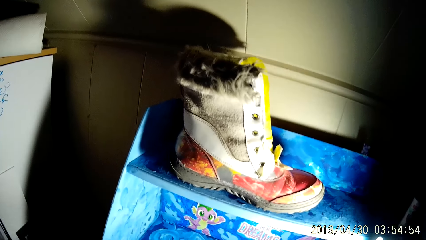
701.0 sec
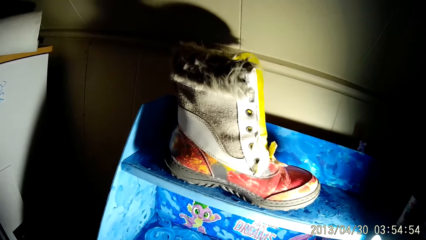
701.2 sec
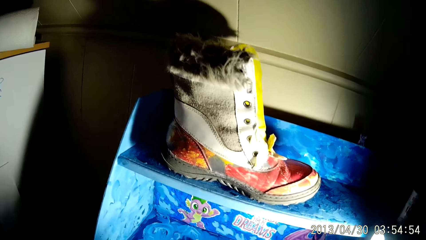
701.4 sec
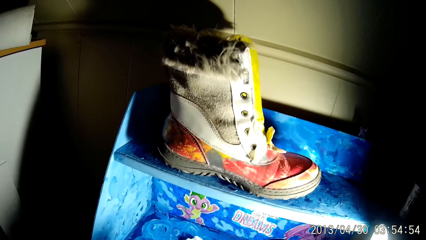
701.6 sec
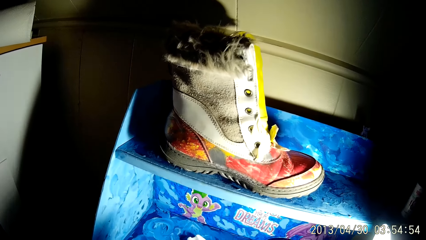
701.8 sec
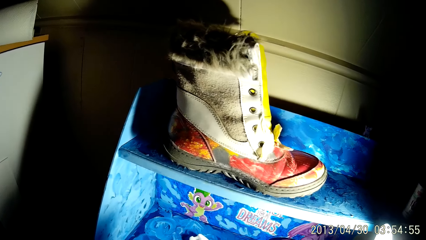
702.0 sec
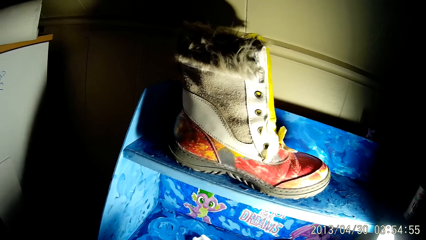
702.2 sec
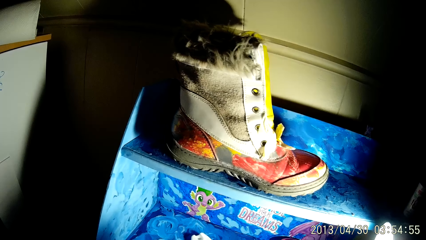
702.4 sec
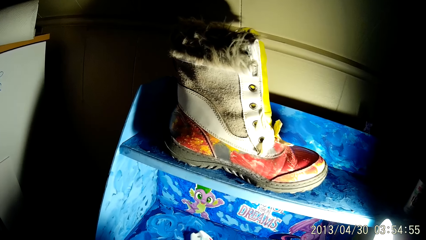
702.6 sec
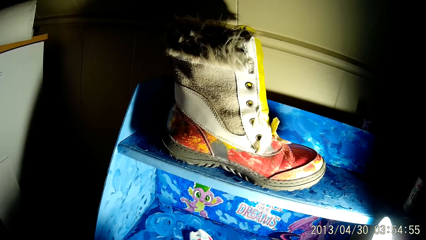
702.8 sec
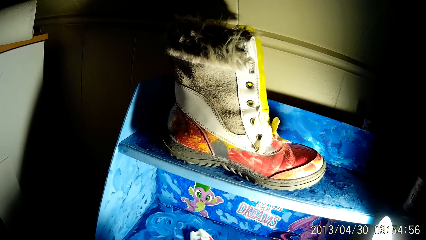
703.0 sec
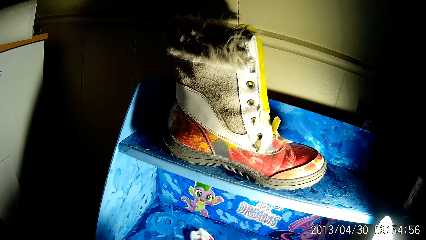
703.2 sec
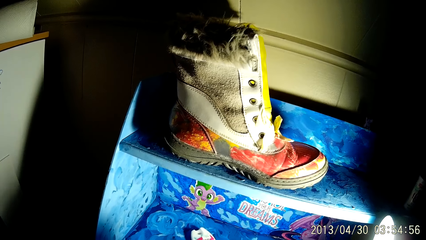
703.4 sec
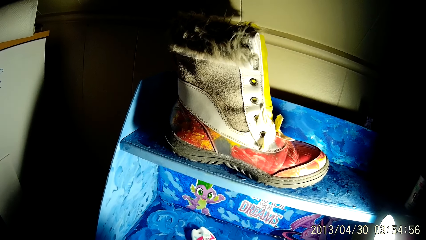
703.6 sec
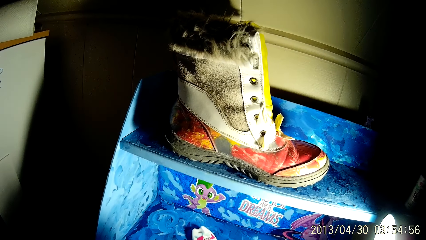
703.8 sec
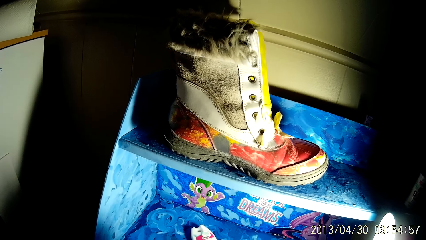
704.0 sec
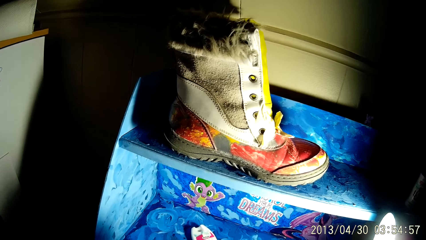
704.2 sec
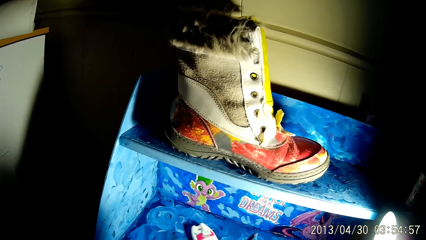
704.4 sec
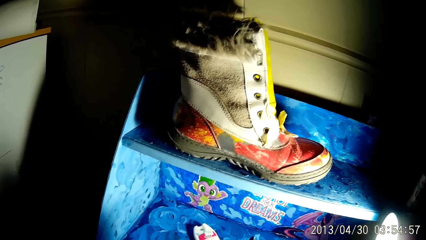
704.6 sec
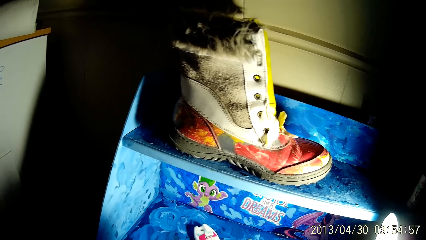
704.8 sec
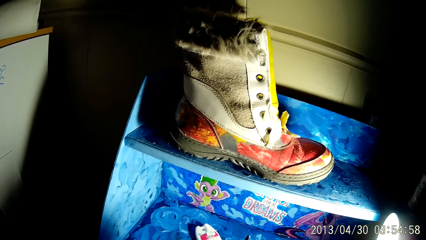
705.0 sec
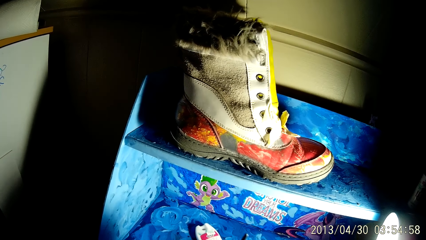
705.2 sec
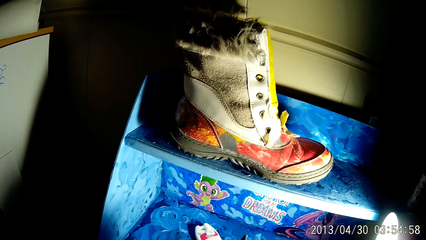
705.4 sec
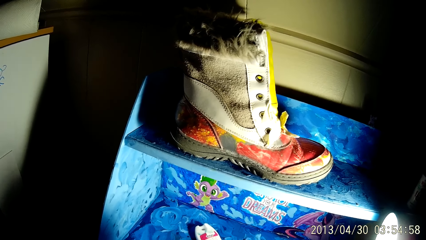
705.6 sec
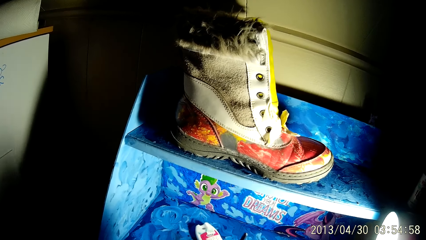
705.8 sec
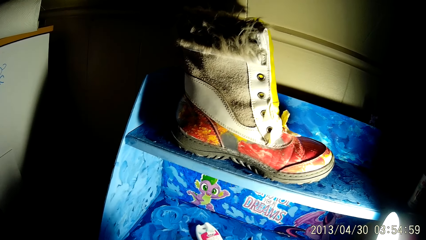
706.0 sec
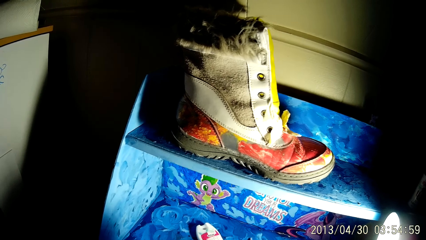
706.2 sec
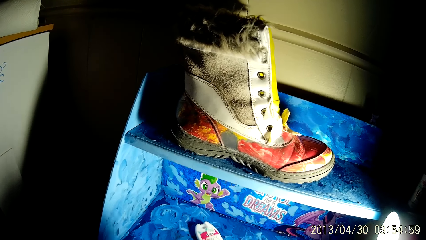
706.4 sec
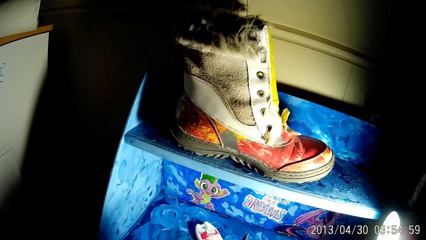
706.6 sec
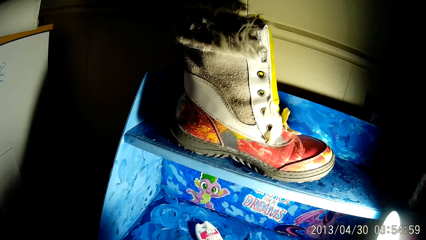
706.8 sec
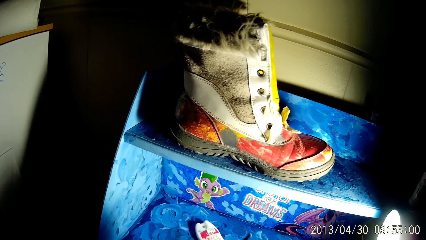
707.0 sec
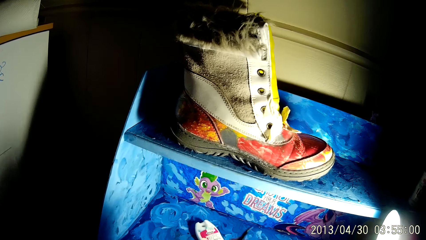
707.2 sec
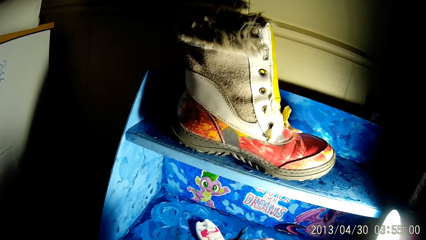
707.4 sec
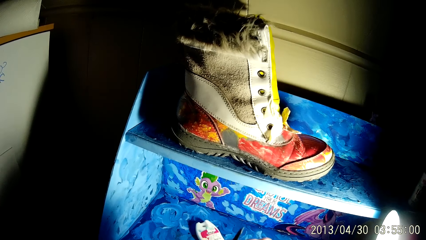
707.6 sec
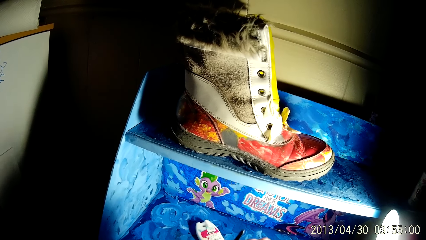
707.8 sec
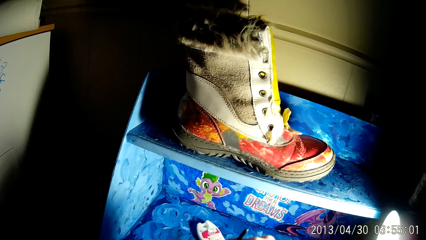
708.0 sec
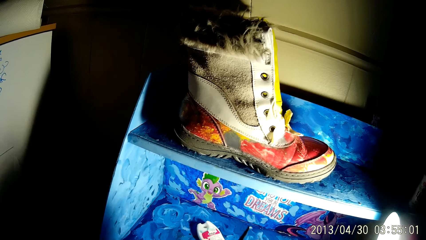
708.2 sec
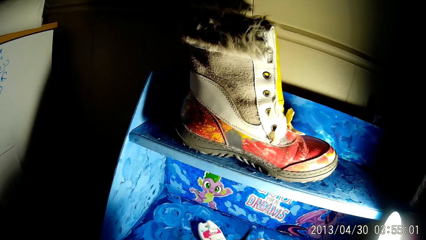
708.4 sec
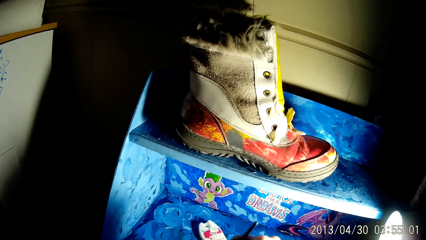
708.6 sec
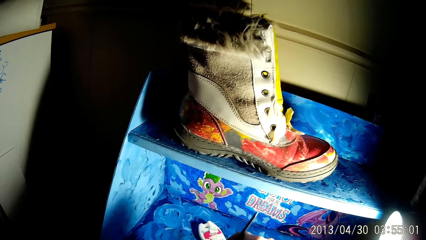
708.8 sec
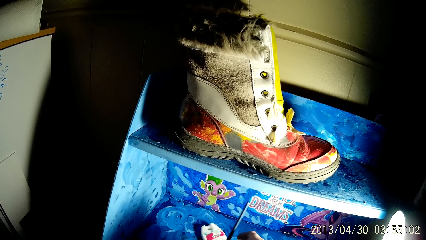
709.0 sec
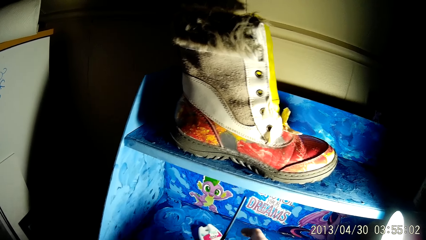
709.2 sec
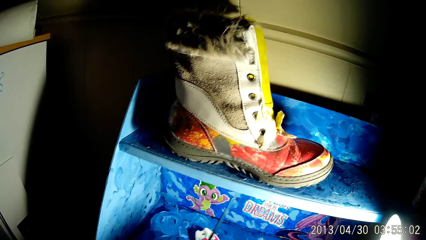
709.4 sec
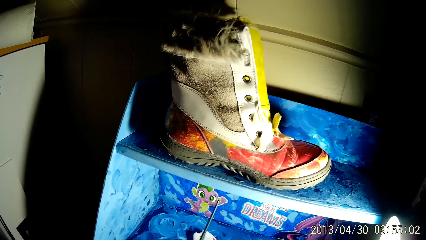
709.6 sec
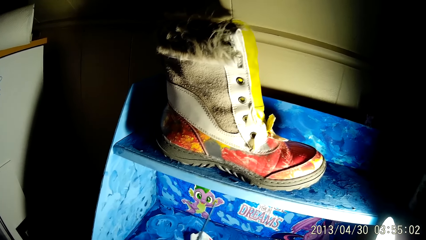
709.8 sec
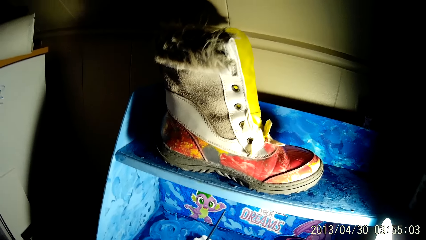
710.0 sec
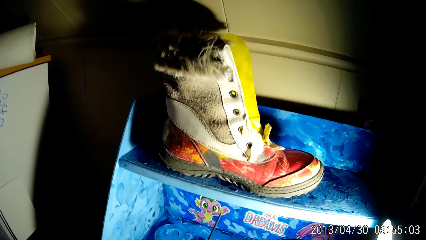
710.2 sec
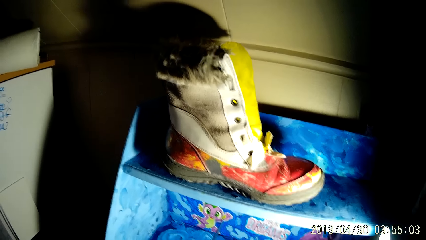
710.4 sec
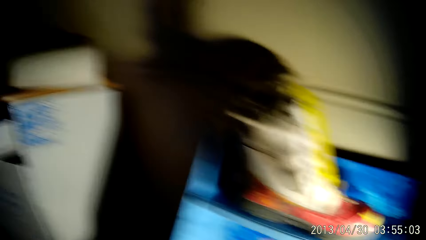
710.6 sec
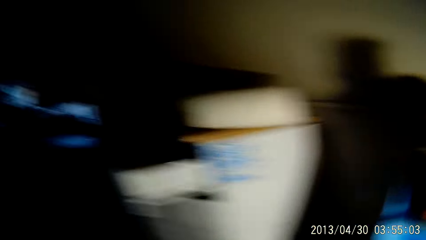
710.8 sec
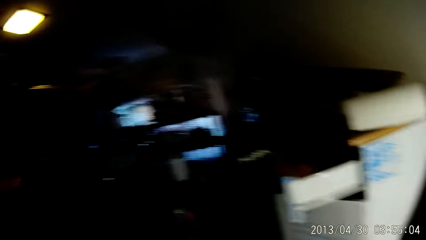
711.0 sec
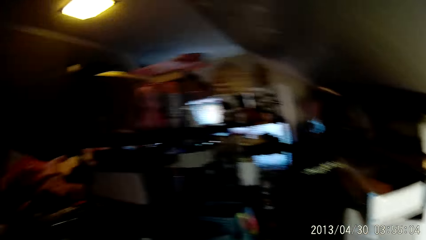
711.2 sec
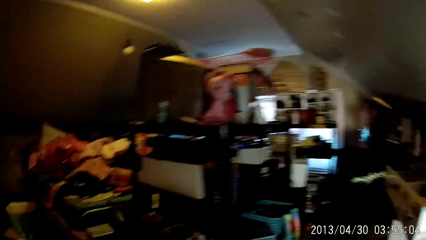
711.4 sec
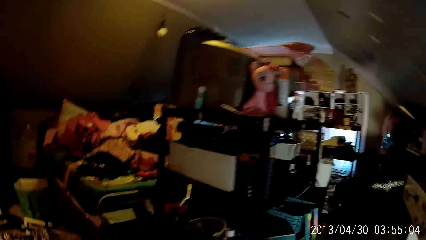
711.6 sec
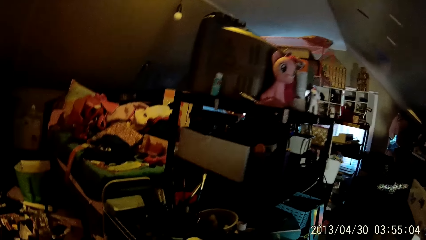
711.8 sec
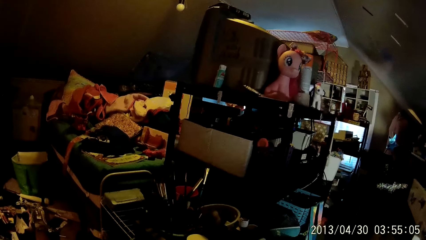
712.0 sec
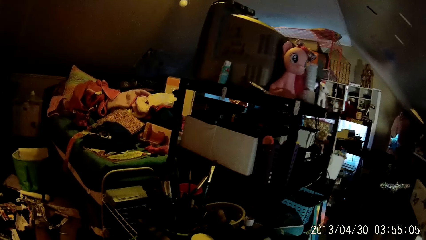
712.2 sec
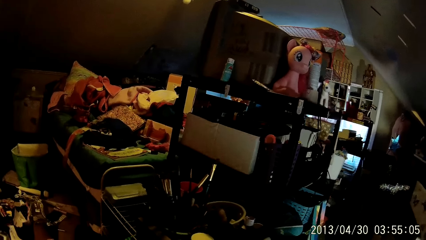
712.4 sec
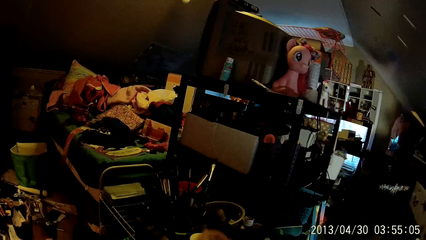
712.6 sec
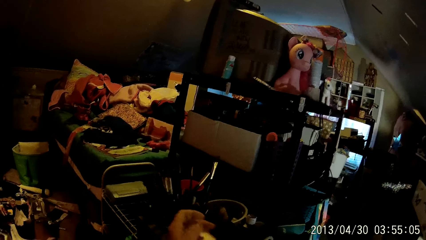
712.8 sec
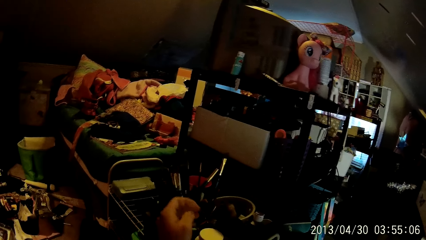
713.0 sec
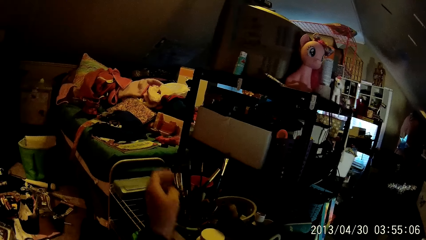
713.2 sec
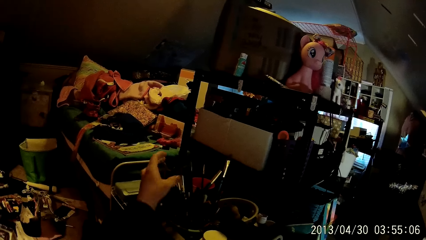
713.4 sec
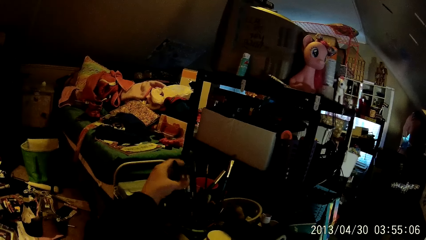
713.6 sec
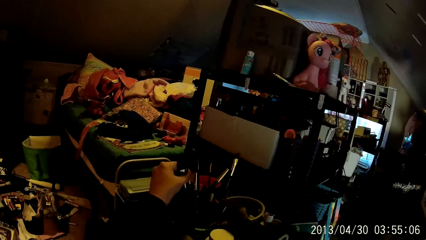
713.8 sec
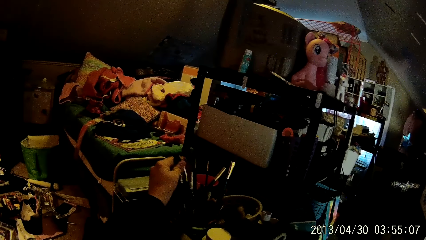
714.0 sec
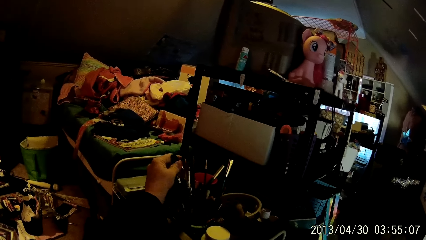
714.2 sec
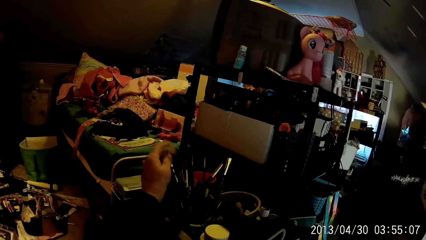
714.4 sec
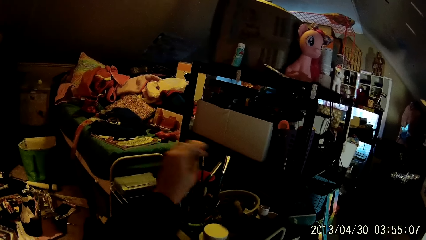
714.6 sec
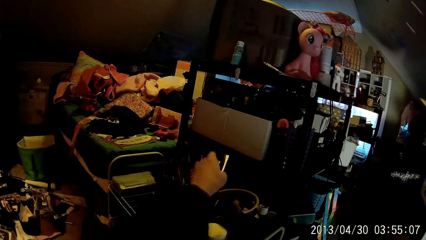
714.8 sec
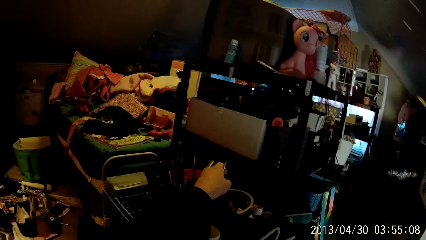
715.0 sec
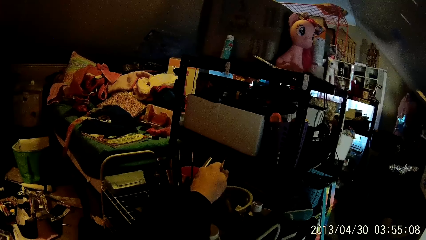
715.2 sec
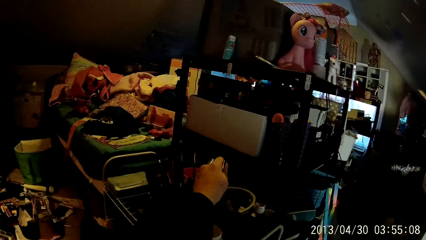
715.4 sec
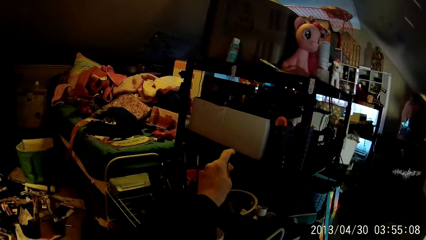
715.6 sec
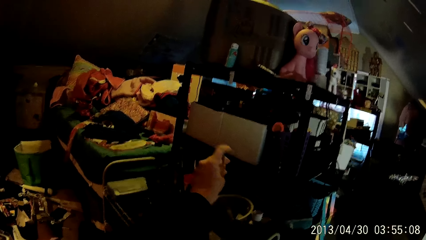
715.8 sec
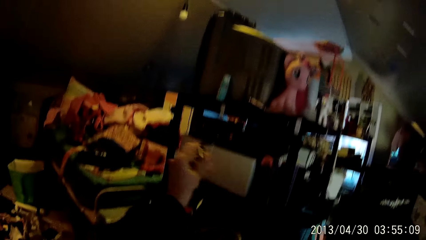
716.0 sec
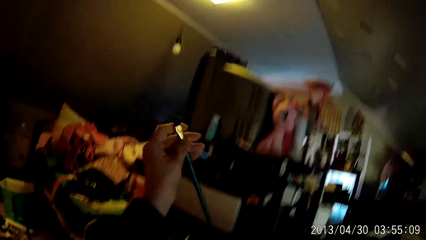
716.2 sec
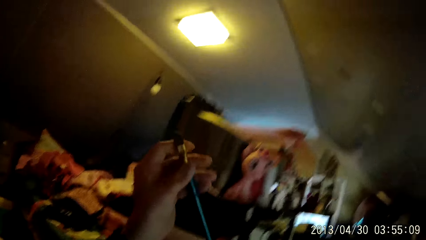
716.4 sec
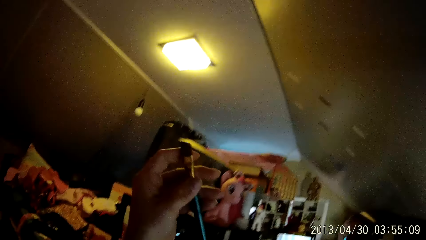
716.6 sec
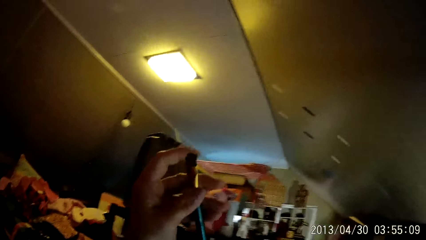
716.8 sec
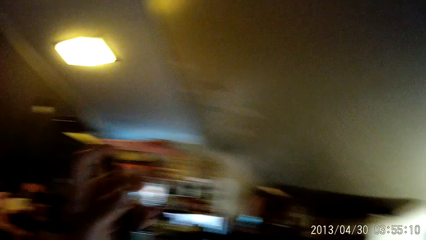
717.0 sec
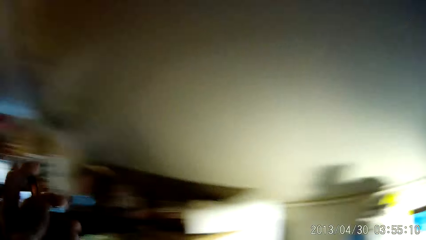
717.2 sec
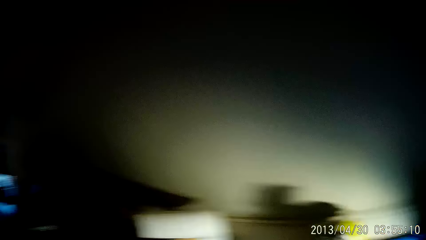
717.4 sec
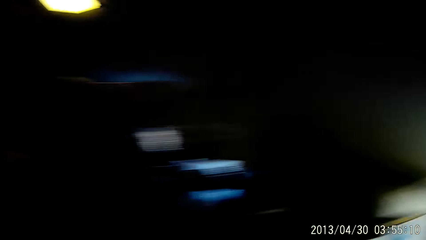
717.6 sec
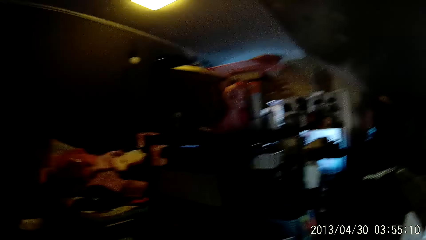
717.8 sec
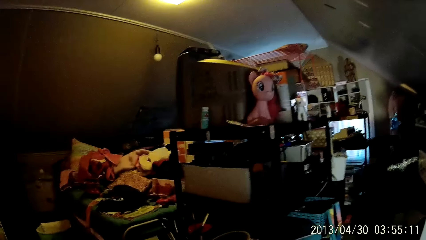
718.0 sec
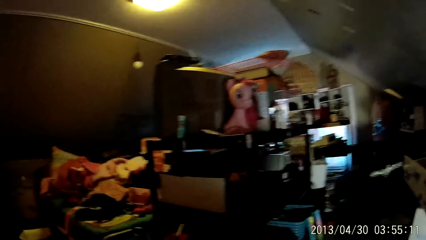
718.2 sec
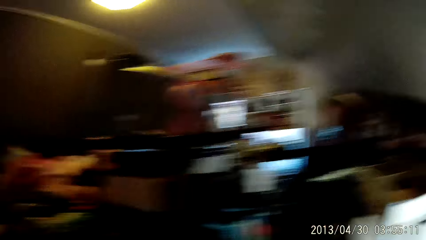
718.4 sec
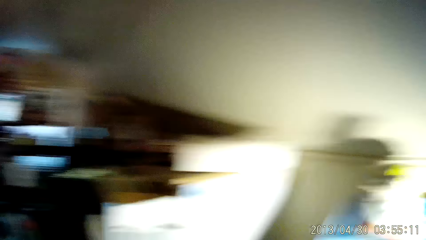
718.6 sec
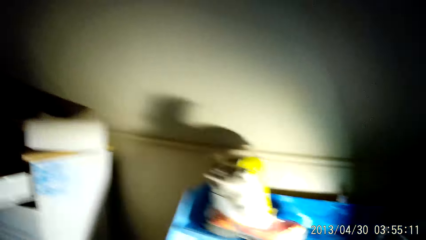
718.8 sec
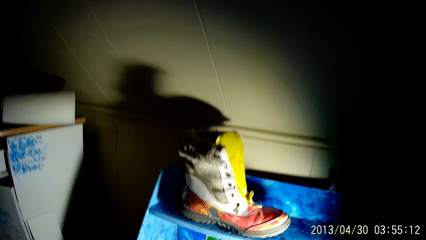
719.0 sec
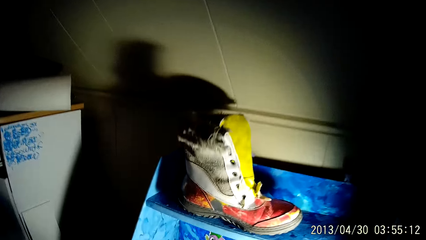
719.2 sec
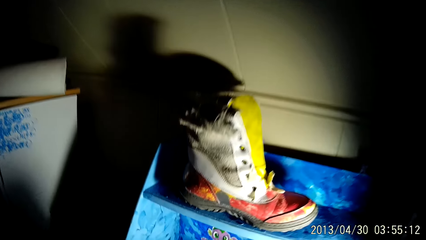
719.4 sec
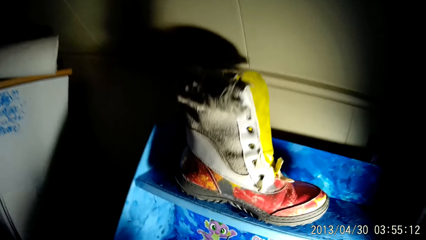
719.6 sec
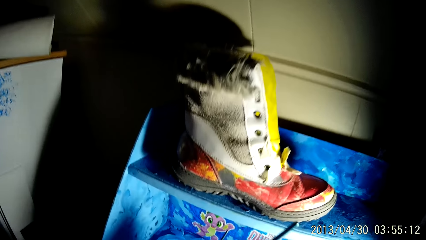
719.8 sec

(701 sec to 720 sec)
The camera wearer cleans the hairs of the paintbrush with his fingers. He paints something. He rubs the hairs of another paintbrush from a container with his left hand. He picks up another paintbrush from the container with his left hand. He rubs the hairs of the paintbrush with his left hand.
